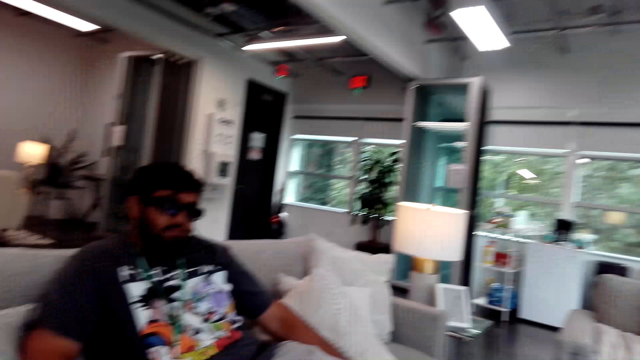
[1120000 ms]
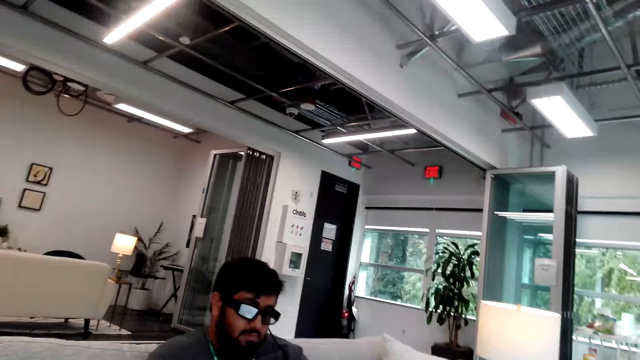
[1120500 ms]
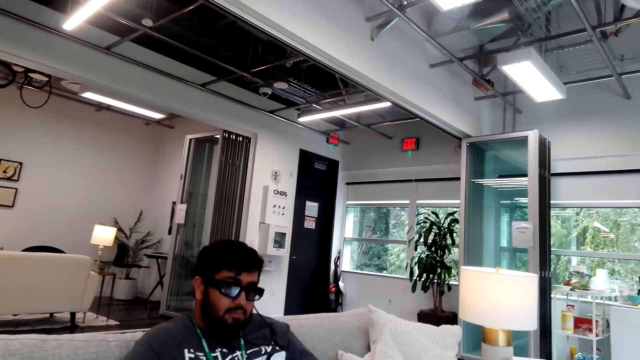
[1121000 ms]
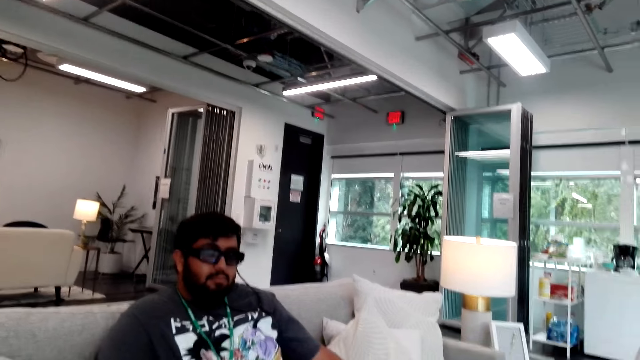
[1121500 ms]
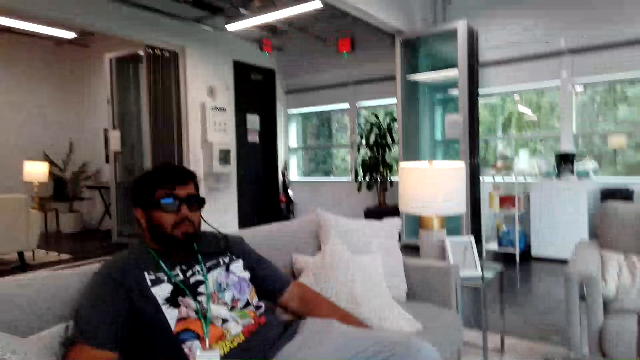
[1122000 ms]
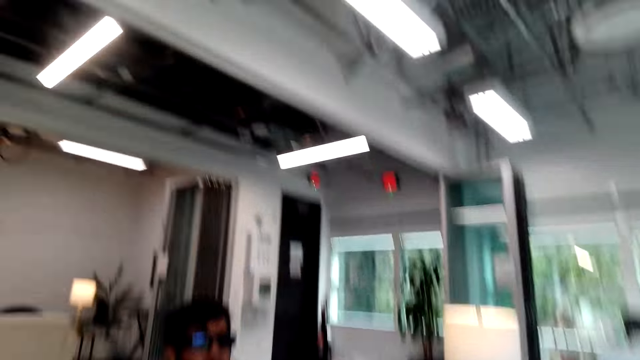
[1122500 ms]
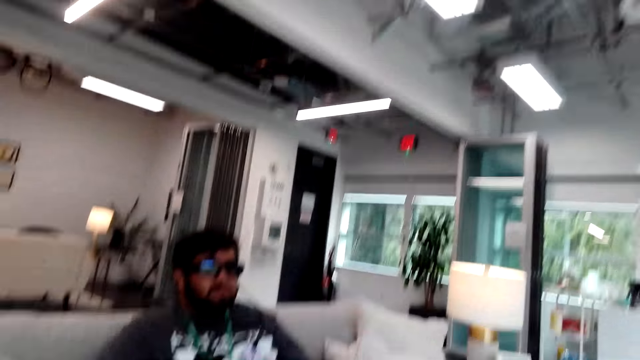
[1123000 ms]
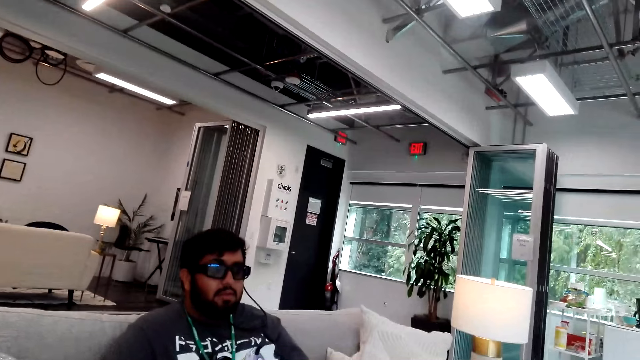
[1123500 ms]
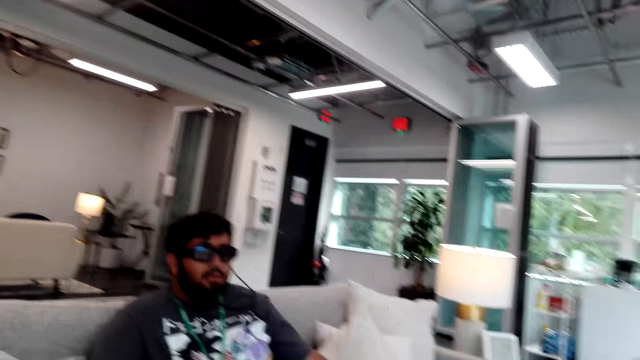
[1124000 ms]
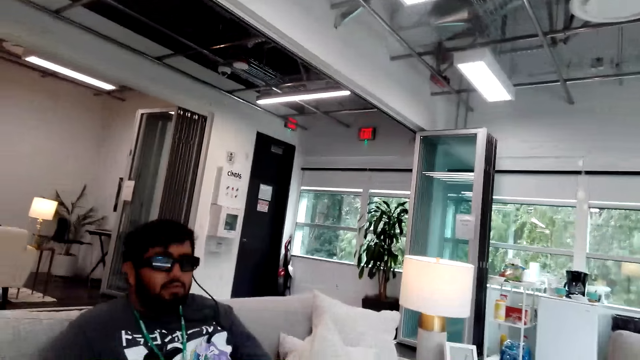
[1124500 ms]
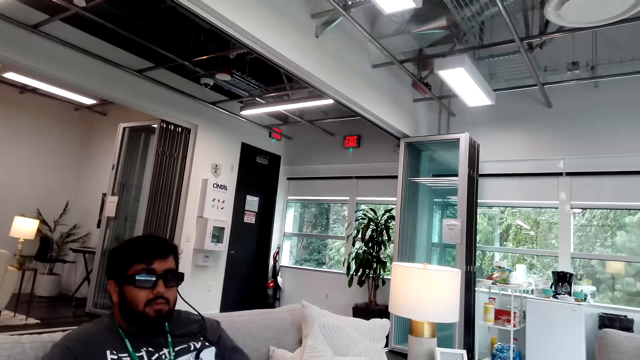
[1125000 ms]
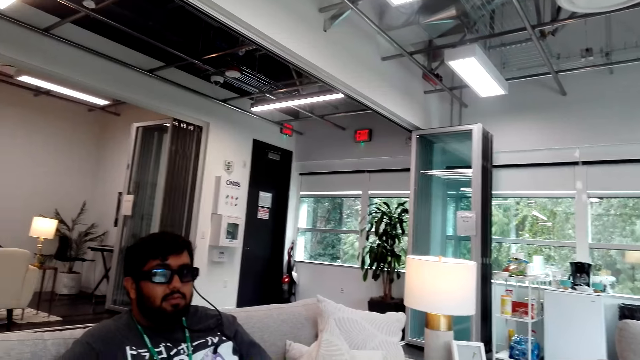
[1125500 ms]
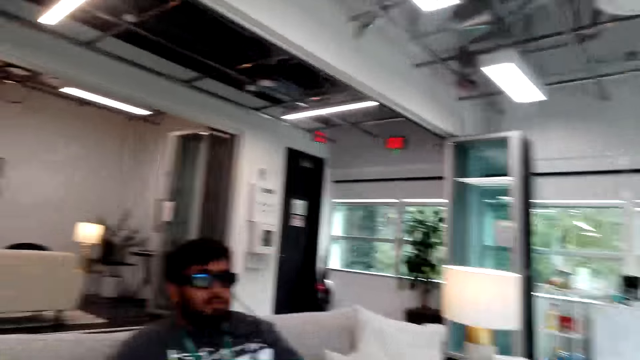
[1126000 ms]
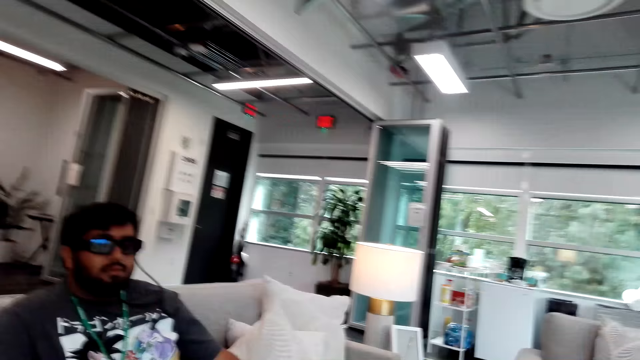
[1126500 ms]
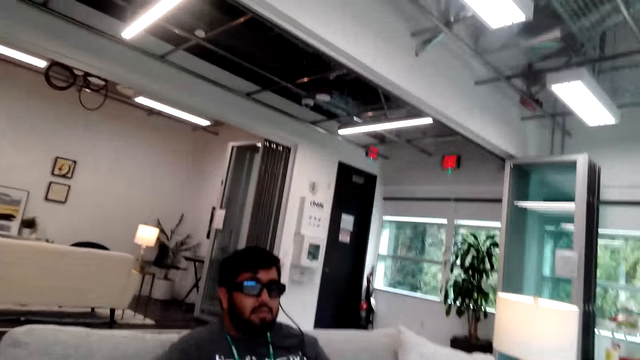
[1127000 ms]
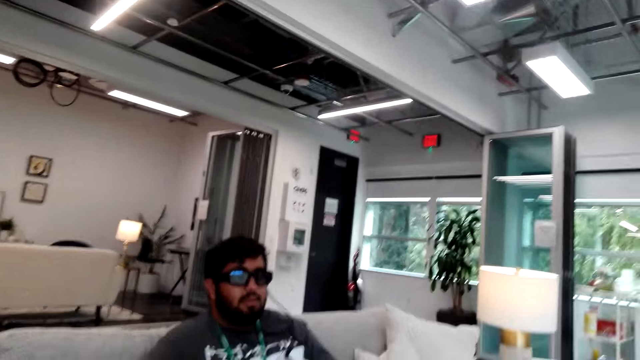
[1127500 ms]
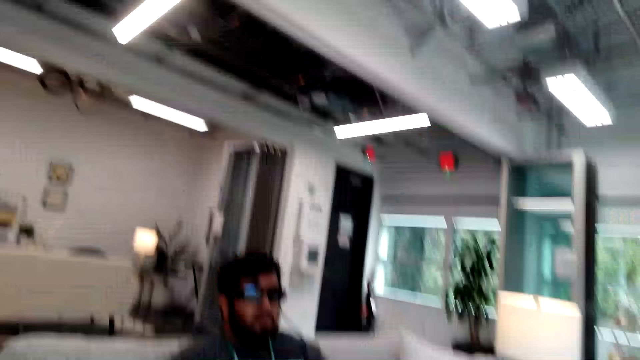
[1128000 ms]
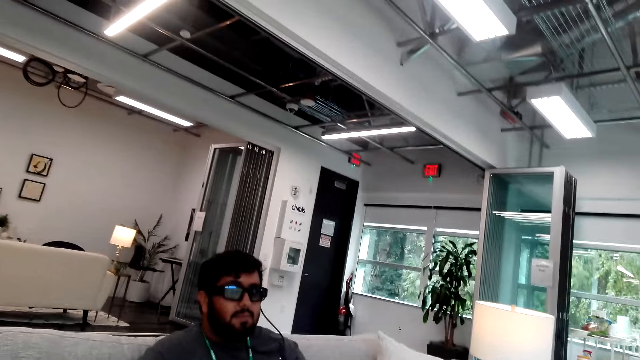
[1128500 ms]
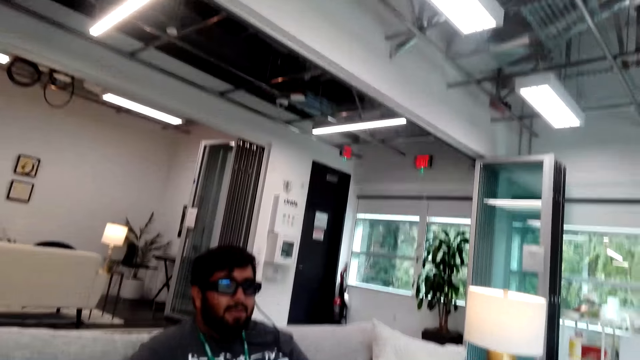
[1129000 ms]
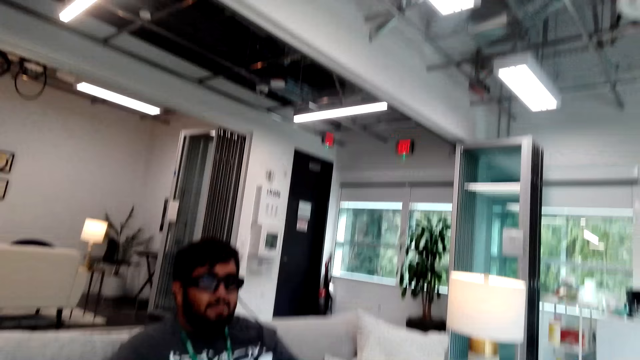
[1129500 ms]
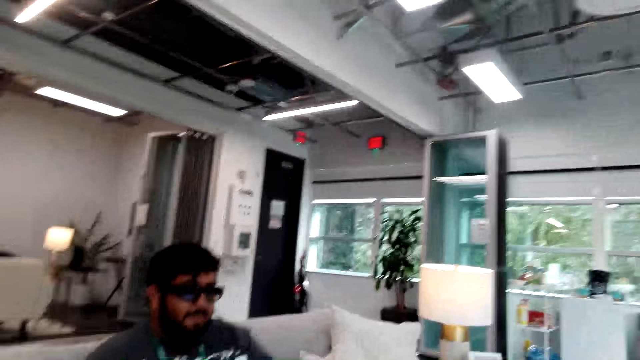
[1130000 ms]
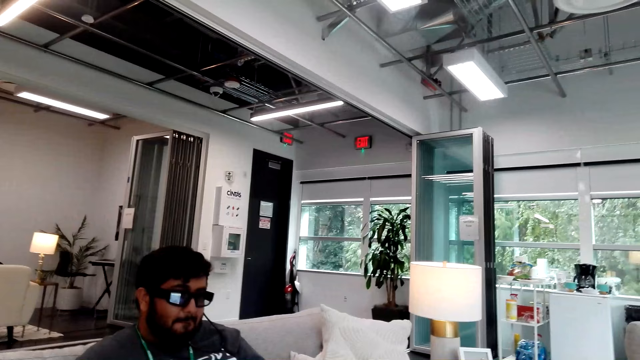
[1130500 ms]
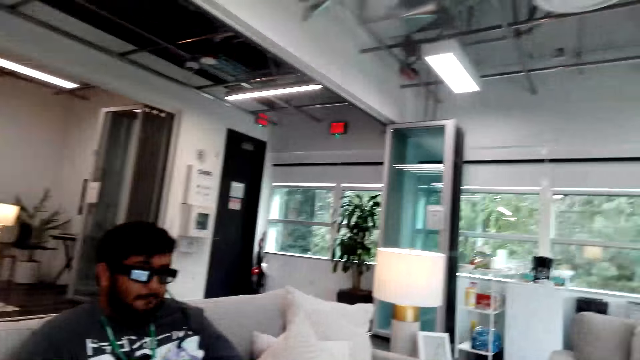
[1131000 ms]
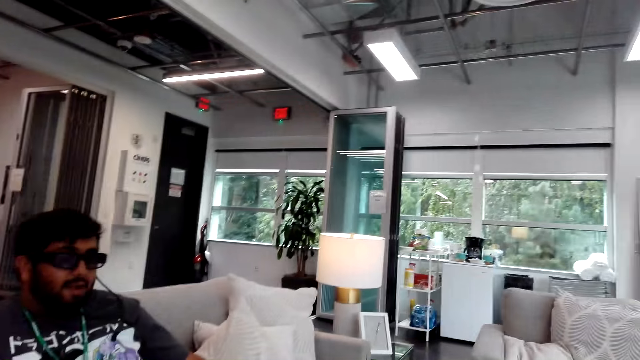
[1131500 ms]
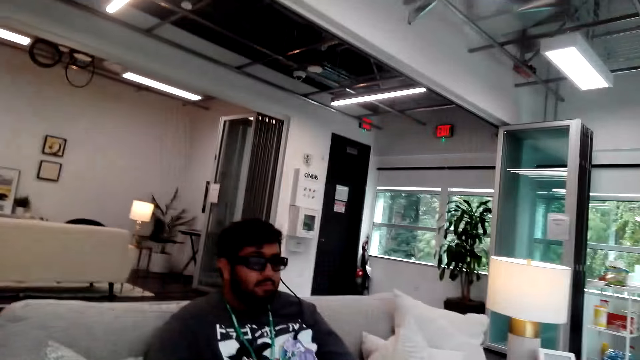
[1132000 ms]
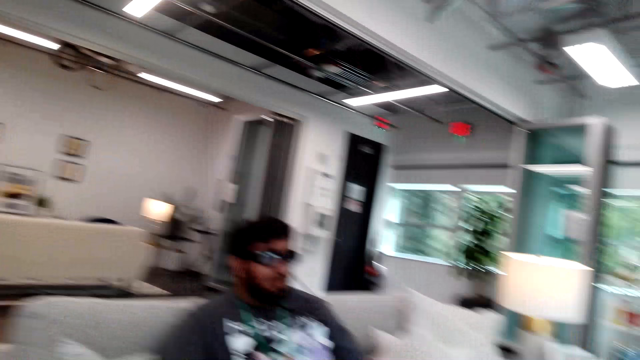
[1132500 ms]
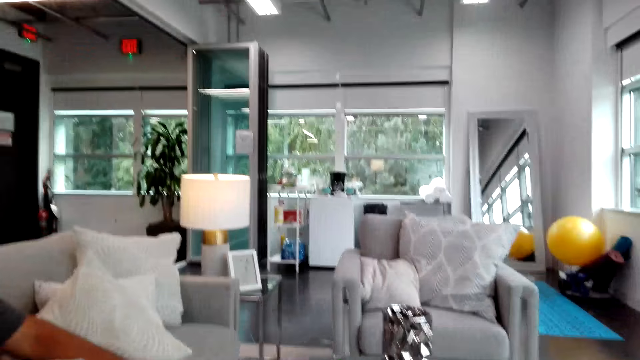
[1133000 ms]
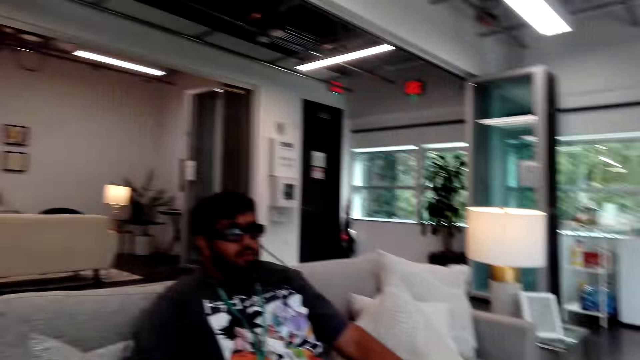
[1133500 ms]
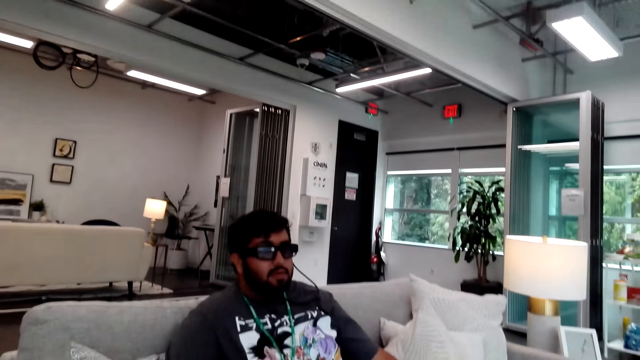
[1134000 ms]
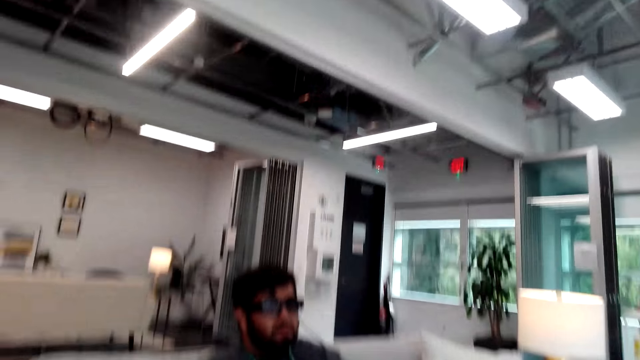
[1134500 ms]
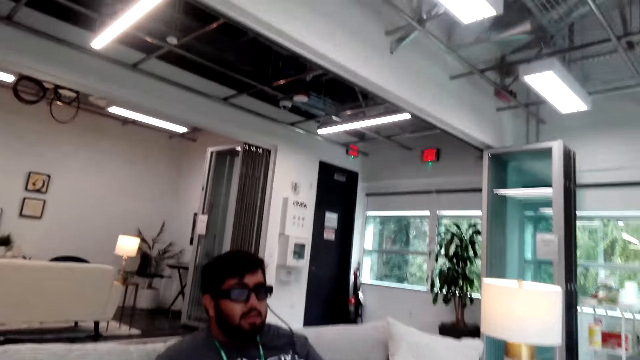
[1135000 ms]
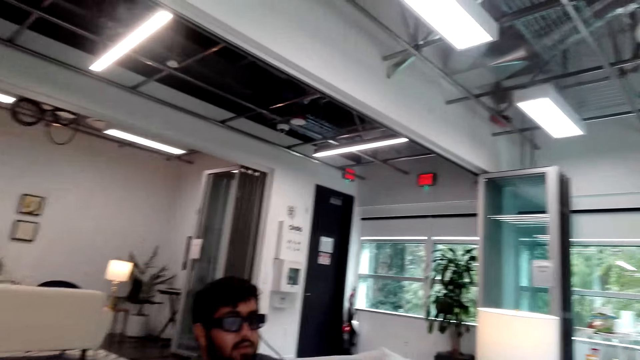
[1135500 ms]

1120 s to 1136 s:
The camera wearer talks with a man.

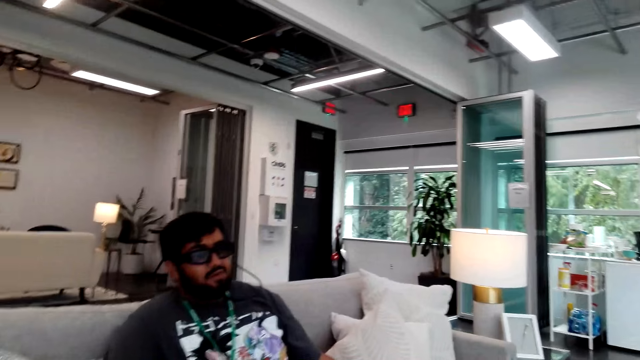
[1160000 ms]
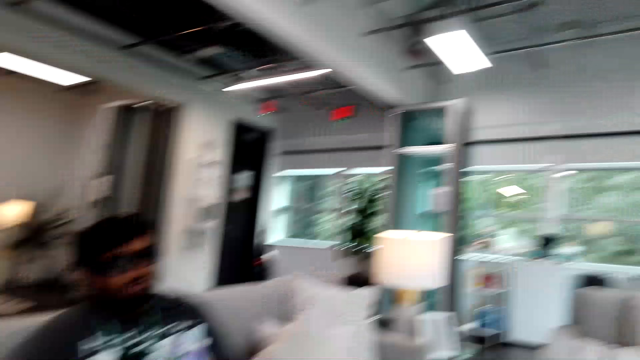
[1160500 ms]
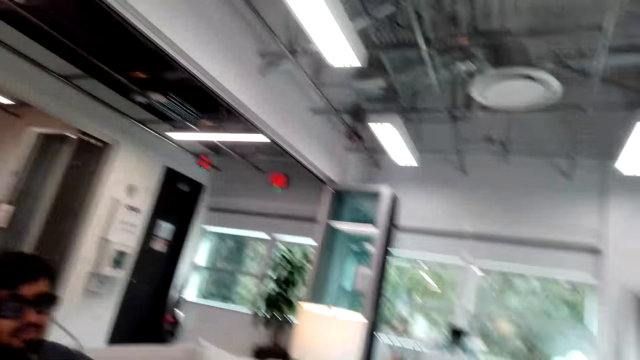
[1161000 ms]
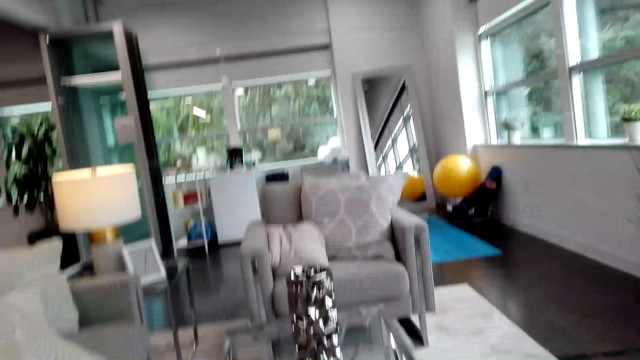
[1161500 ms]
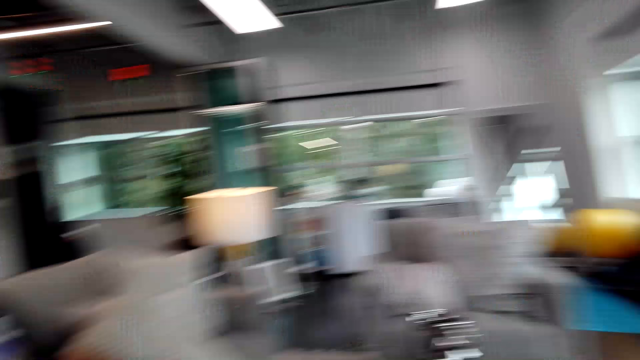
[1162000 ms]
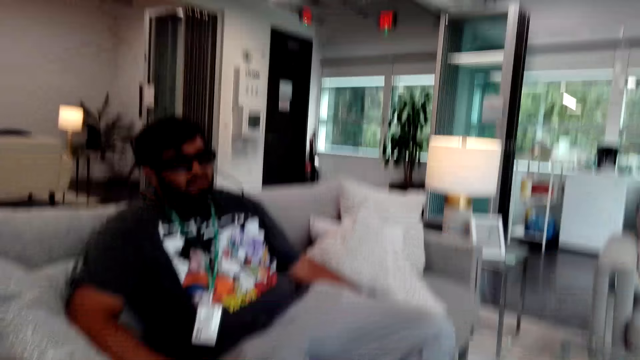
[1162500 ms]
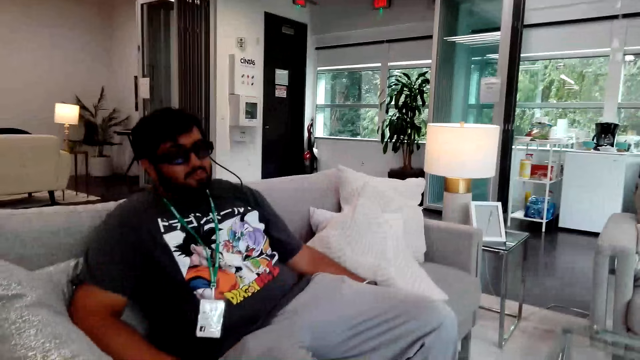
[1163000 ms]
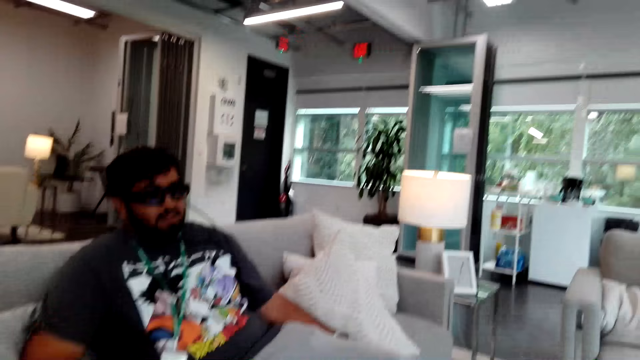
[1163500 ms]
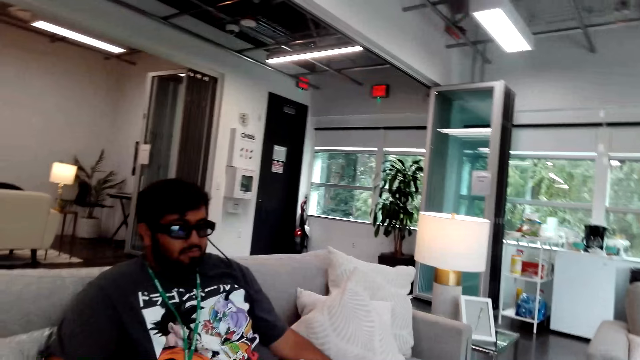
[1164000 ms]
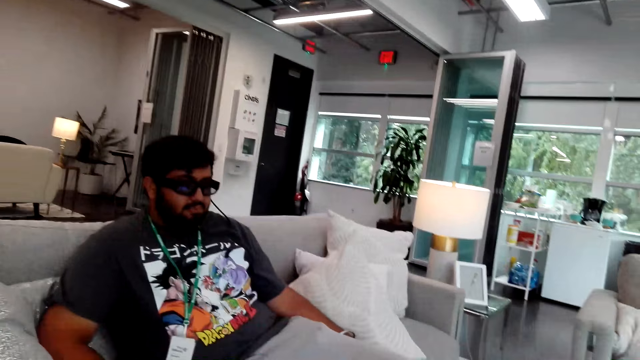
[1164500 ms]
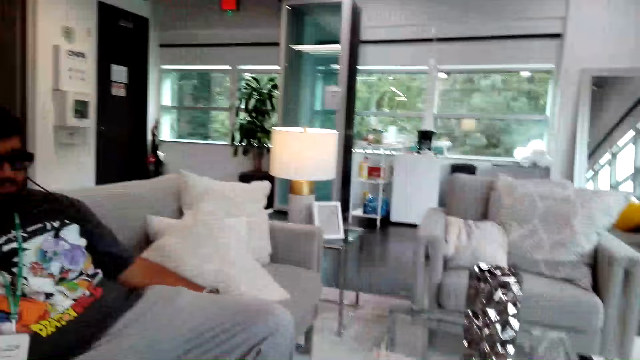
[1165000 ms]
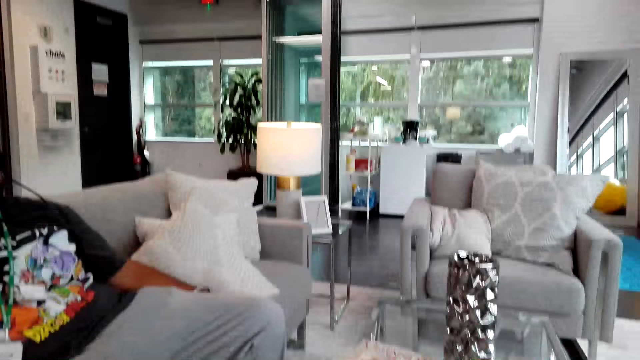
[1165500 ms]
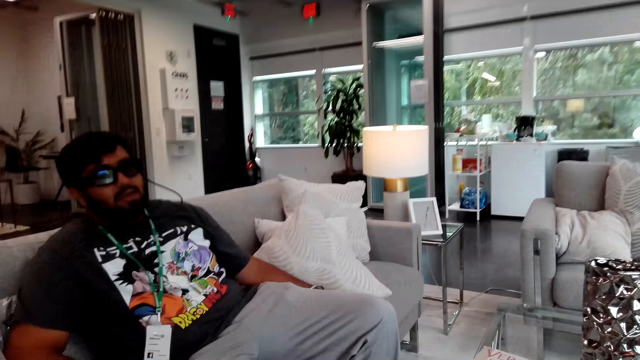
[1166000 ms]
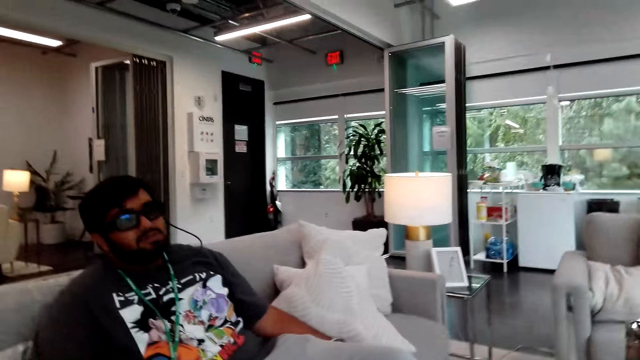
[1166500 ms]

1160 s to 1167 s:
The camera wearer looks around the house. They converse with a man.
